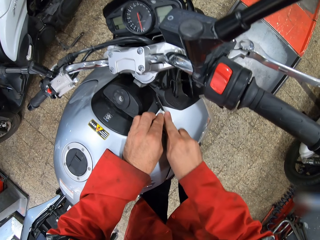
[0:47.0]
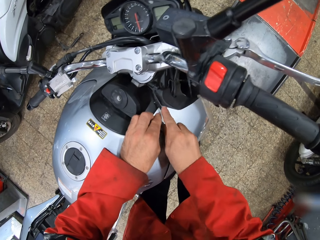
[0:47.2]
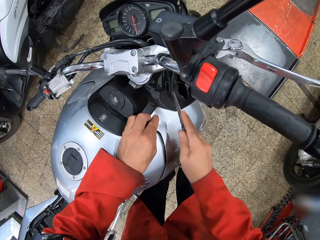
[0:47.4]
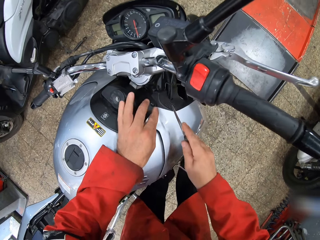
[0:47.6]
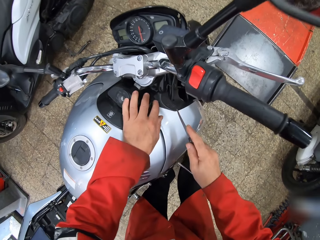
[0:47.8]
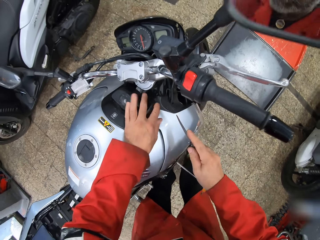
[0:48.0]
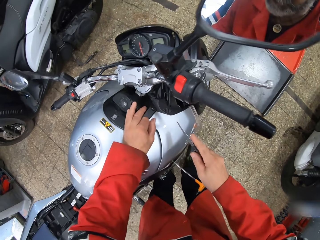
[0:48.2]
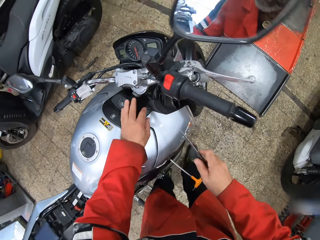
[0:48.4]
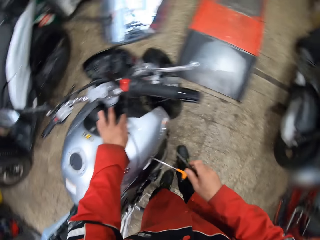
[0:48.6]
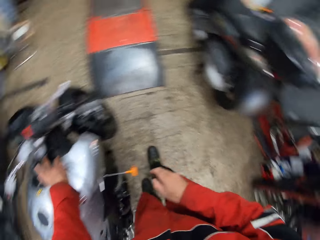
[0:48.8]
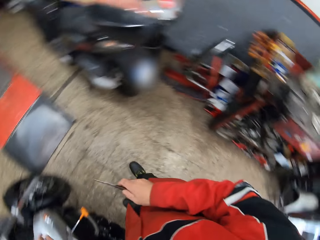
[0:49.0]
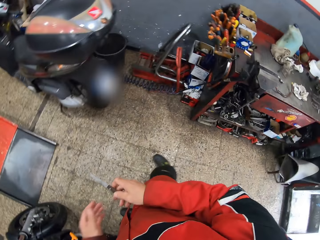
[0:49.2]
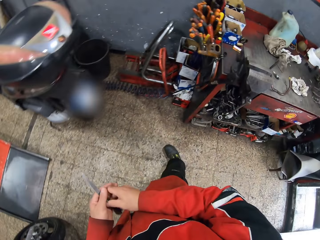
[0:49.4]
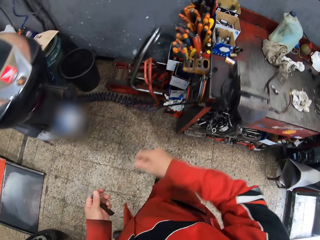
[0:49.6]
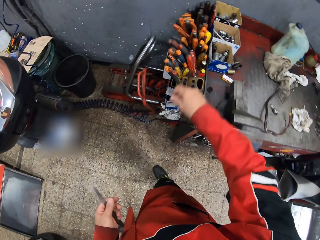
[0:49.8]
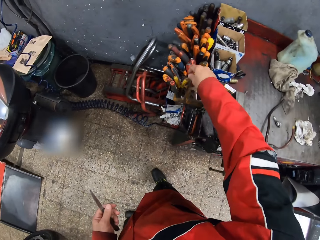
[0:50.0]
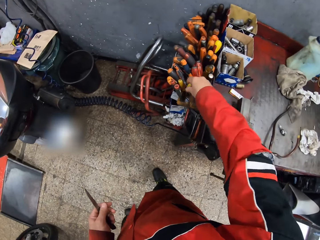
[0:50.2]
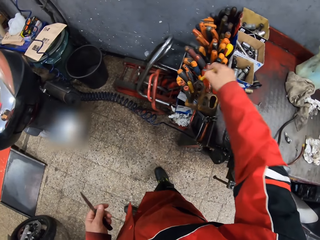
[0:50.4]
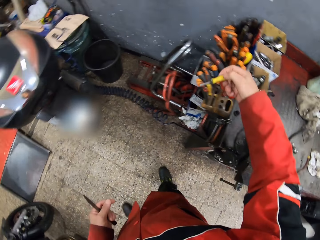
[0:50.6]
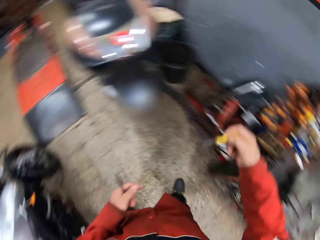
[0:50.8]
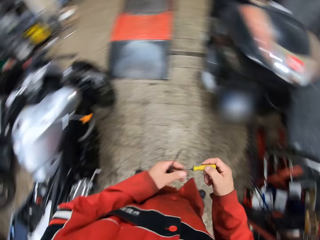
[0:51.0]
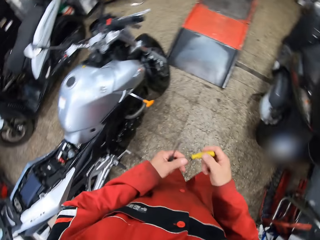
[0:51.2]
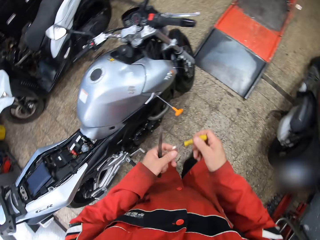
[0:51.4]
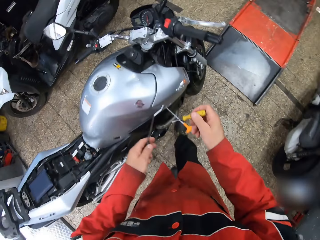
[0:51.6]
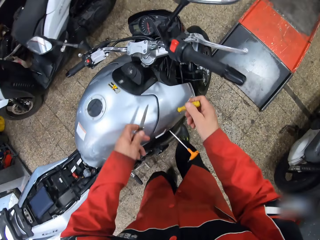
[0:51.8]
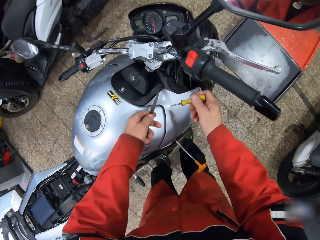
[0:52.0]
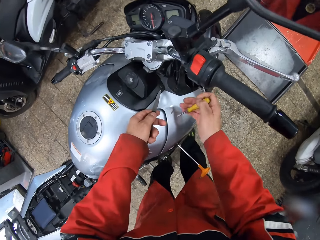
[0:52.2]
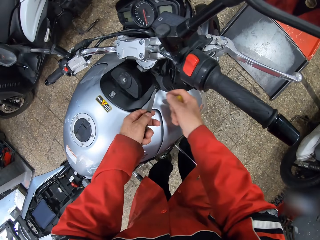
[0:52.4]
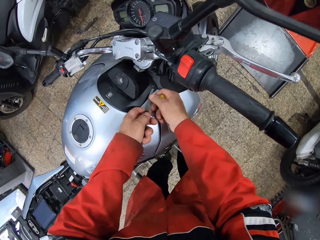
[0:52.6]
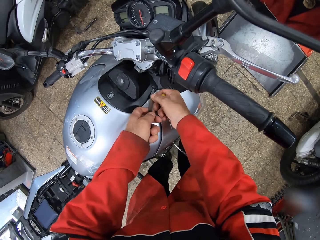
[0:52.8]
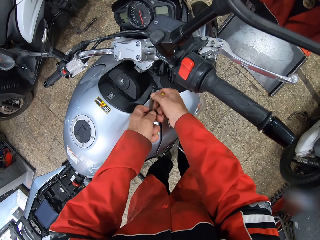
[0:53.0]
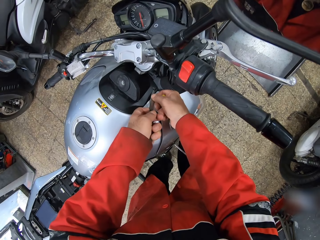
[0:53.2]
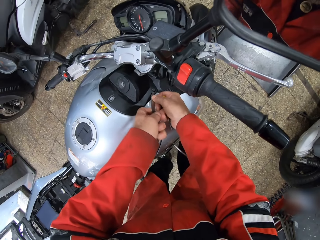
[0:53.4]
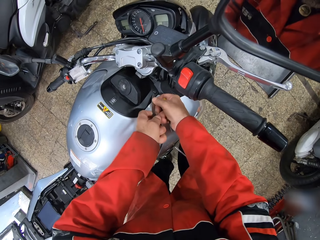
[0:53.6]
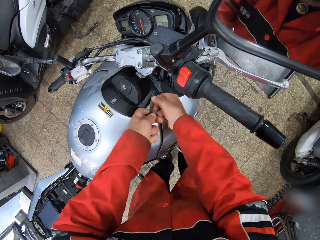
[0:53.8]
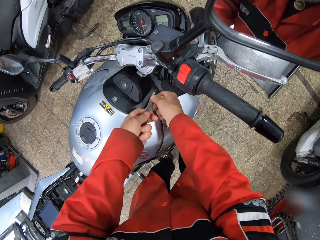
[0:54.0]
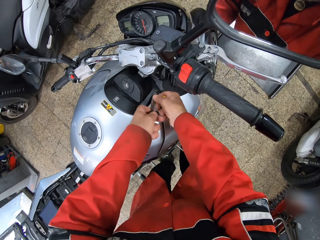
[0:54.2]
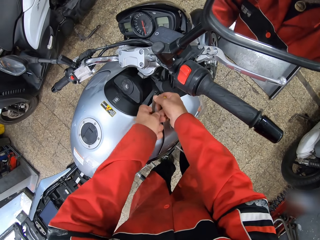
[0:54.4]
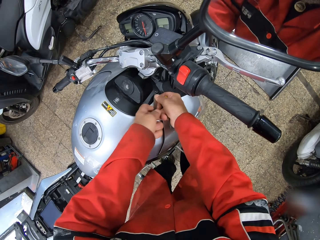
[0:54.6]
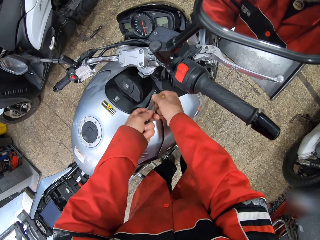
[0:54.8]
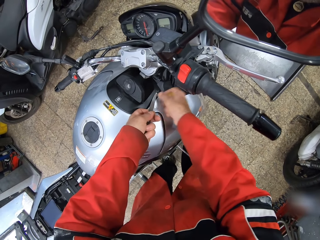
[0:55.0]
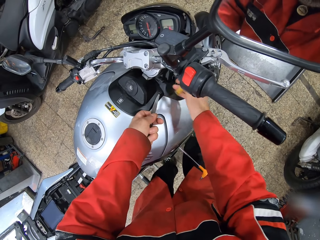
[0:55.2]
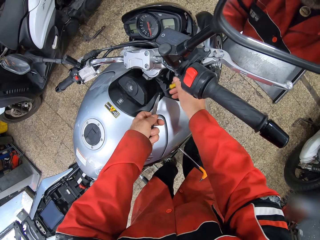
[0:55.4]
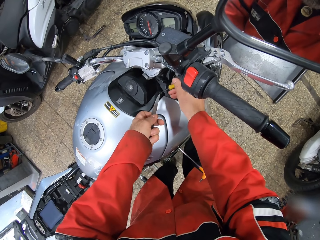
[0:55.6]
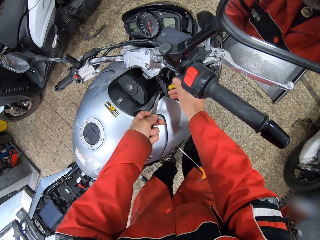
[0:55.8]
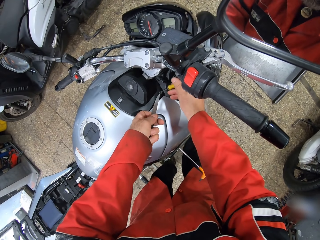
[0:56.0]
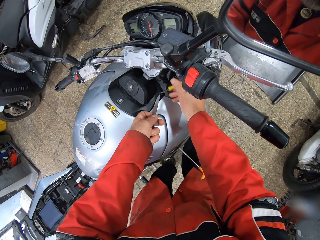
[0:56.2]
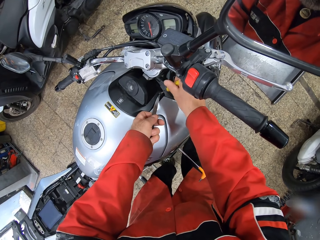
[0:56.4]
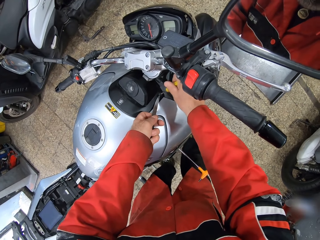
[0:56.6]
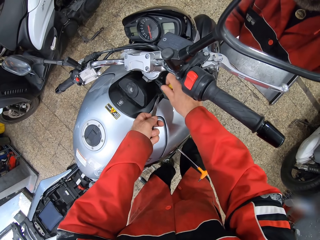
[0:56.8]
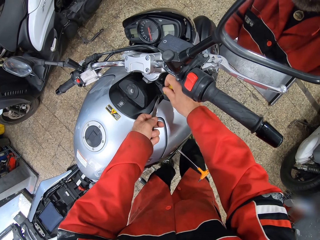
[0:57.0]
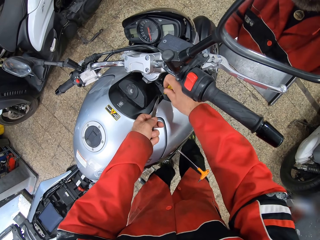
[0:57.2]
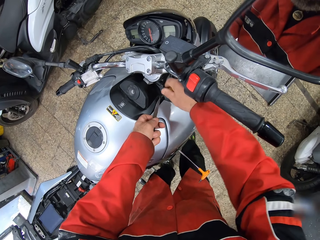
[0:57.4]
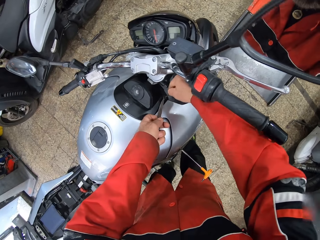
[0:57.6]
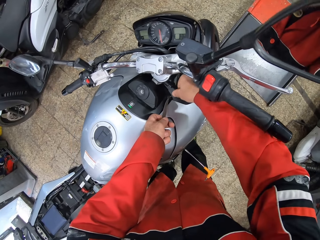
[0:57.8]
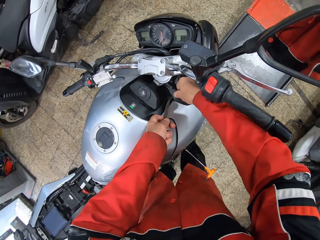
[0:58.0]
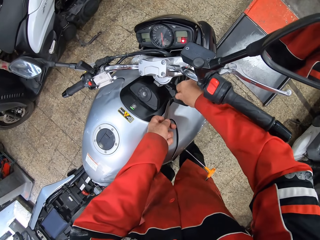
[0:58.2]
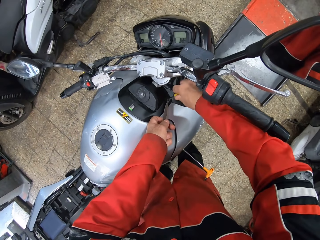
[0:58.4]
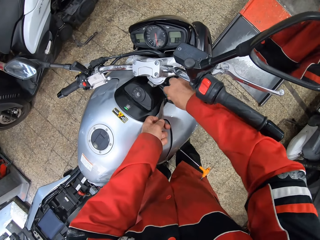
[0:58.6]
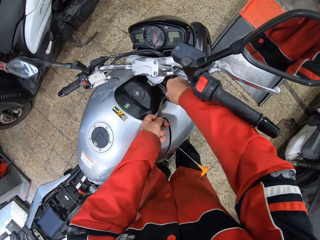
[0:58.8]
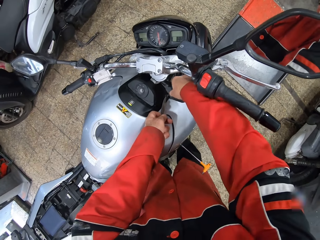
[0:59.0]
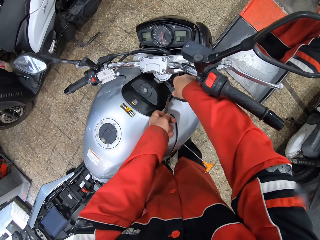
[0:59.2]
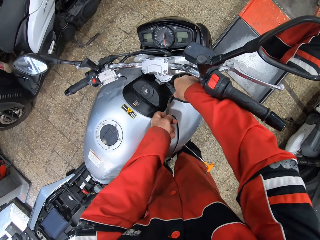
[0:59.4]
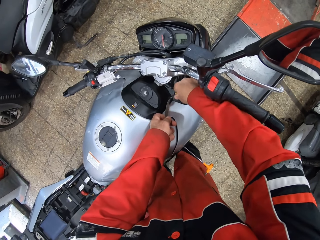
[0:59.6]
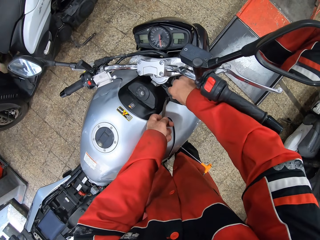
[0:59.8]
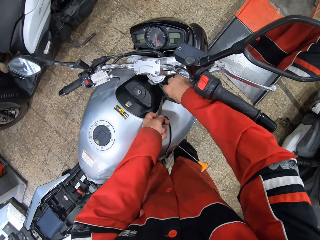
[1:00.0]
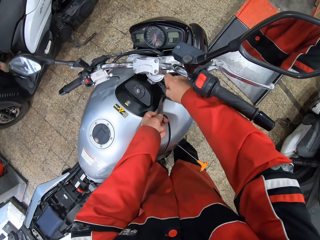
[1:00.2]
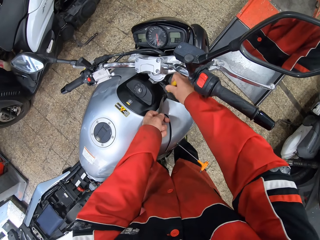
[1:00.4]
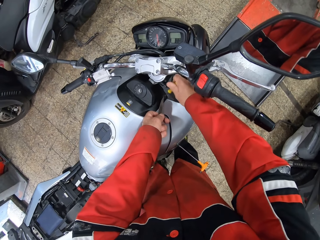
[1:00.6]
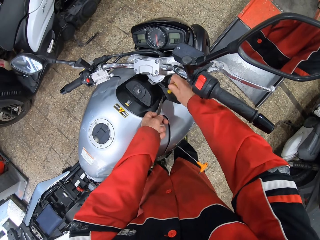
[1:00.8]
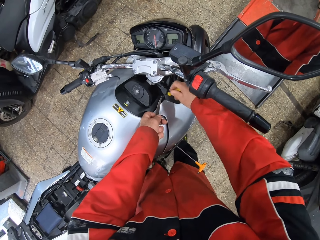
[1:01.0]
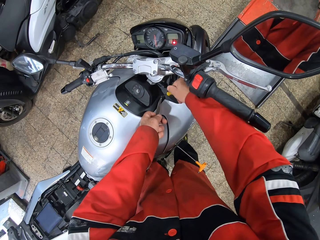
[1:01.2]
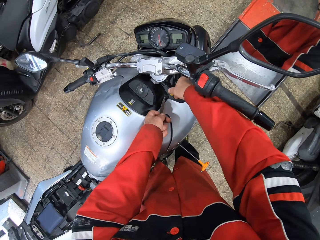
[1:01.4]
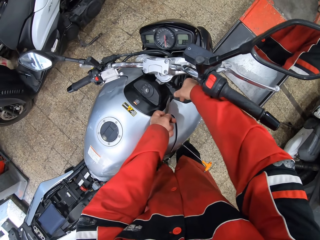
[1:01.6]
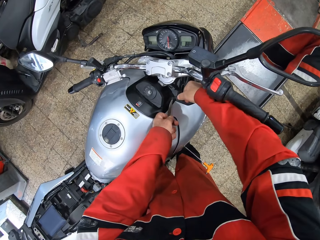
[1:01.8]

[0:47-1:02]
The camera wearer touches the screw around the motorcycle ignition area with his left hand. He turns towards the workshop table. He passes the knife from his right hand to his left hand. He picks up a yellow screwdriver from the workshop table with his right hand. He takes the screw. He turns towards the motorcycle. He loosens the screw around the motorcycle ignition area with the knife. He removes the screw with the knife. He inserts the yellow screwdriver into the screw around the motorcycle ignition area. He loosens the screw around the motorcycle ignition area with the yellow screwdriver.

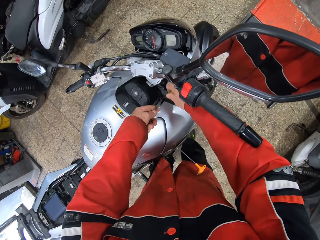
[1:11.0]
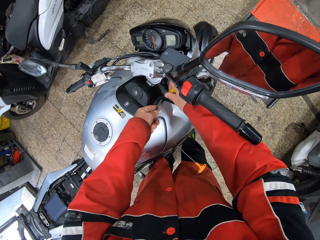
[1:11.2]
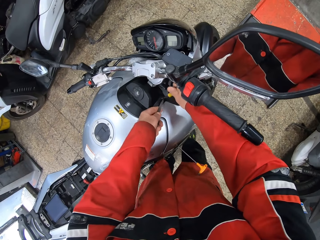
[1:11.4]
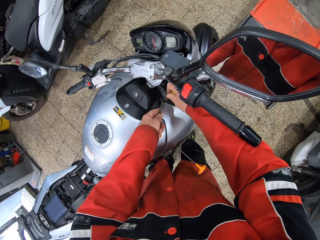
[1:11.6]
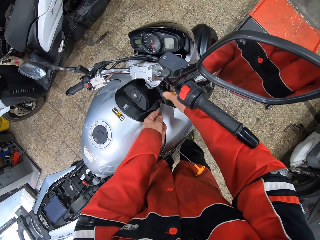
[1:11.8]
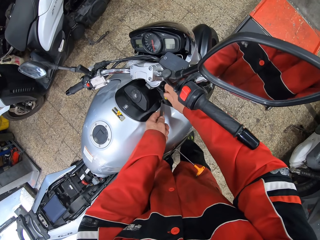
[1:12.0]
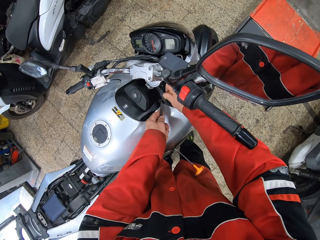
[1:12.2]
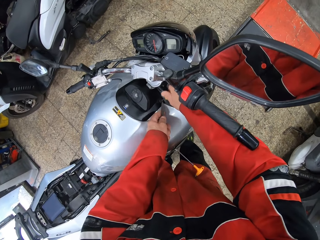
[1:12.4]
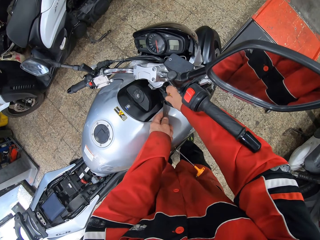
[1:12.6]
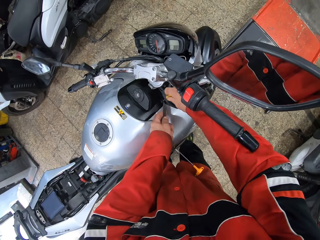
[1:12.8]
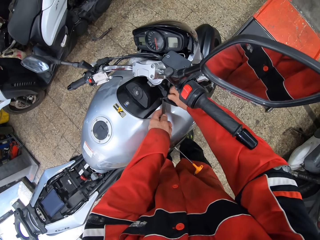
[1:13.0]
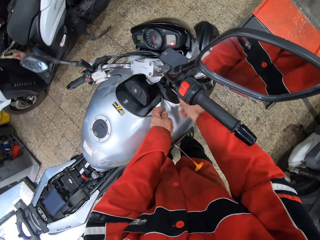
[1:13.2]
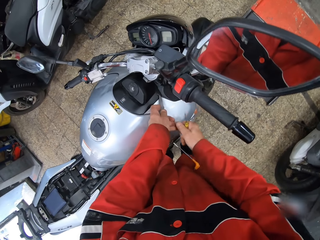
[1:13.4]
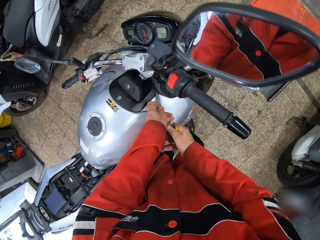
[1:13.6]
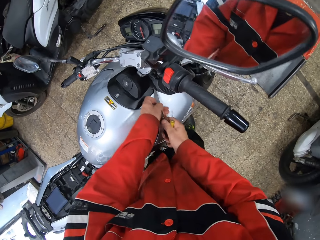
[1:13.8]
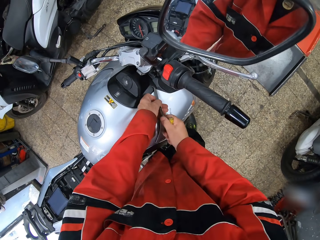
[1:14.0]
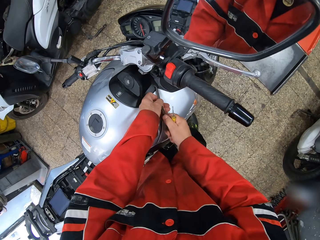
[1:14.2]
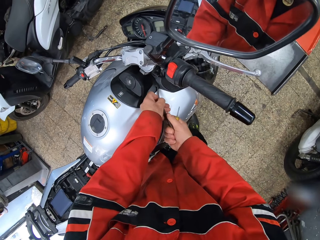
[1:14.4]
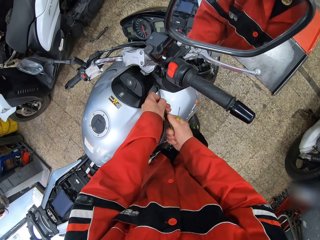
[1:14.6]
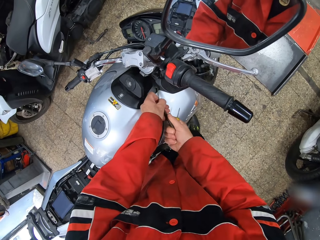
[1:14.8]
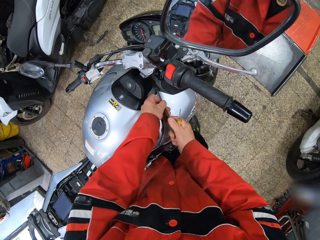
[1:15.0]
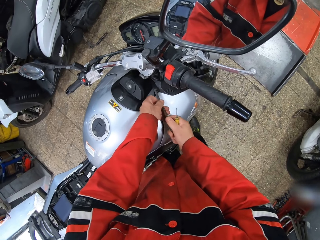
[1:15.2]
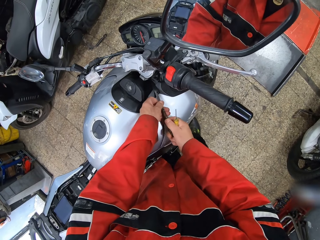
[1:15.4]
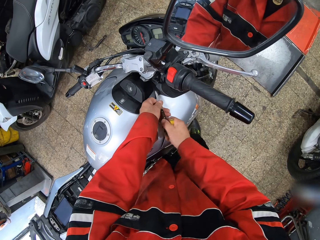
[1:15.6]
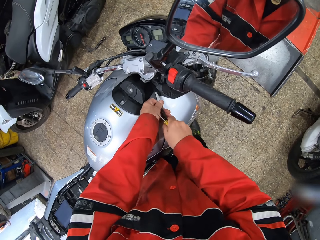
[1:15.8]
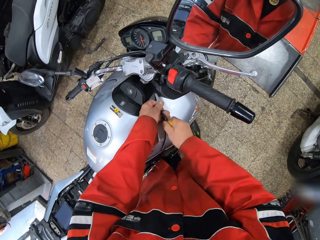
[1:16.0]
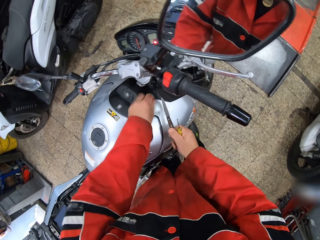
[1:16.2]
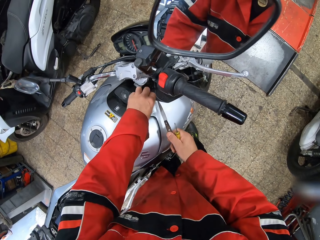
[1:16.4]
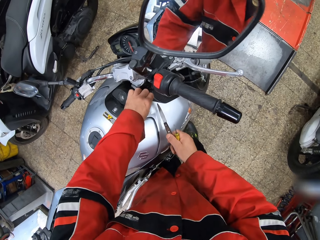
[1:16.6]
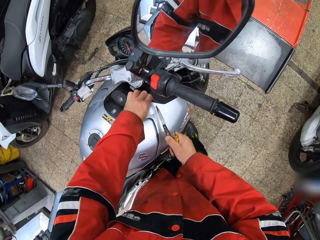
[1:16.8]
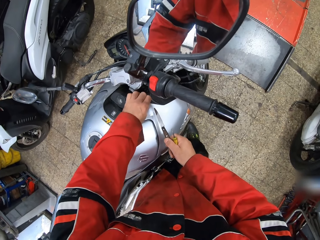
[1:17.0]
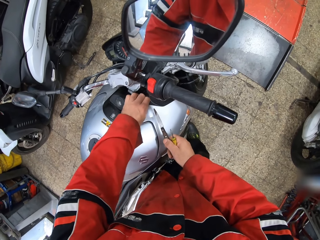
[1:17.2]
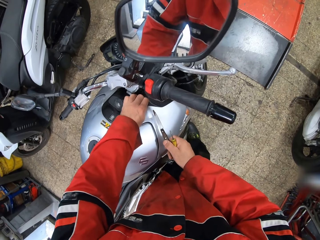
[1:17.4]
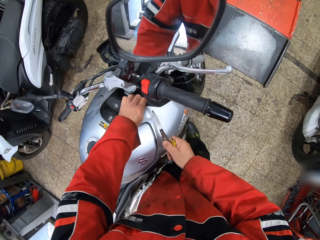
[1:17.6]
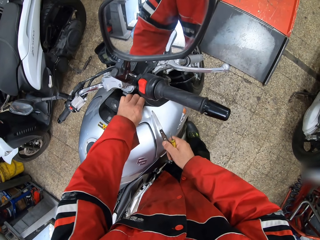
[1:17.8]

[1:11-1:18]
The camera wearer removes the yellow screwdriver from the screw around the motorcycle ignition area. He loosens the screw around the motorcycle ignition area with the knife. He places his left hand on the screw around the motorcycle ignition area.
